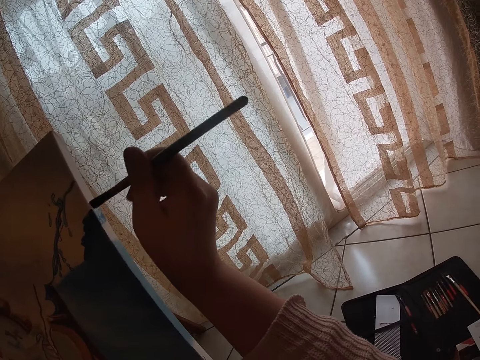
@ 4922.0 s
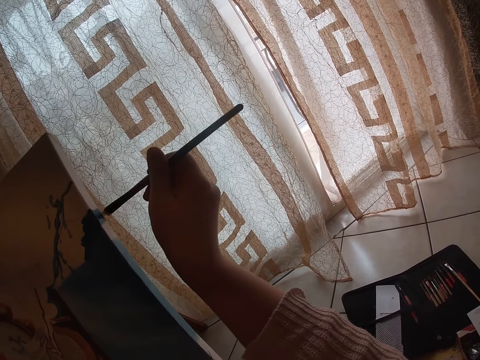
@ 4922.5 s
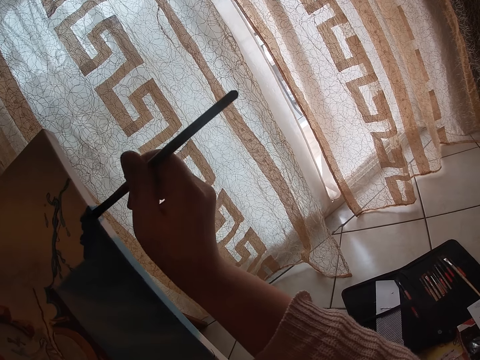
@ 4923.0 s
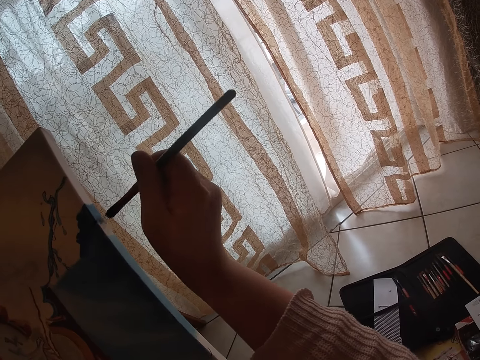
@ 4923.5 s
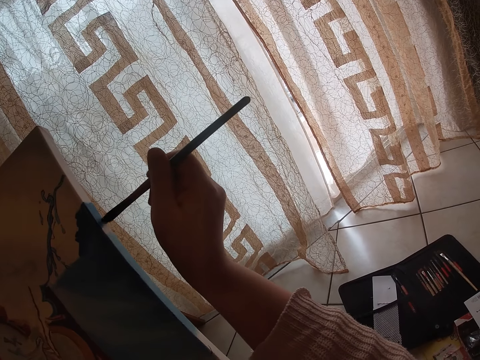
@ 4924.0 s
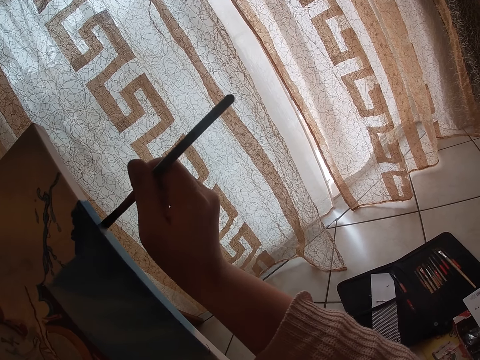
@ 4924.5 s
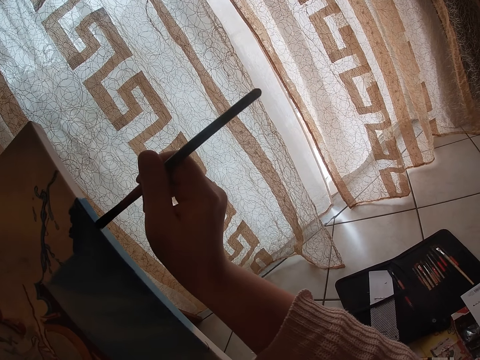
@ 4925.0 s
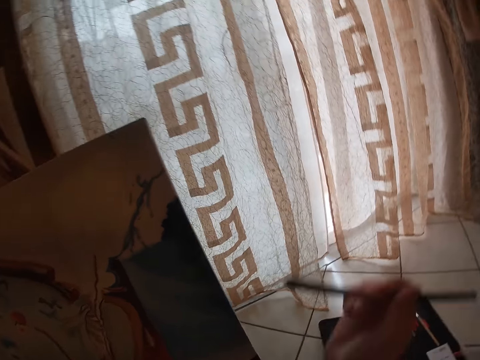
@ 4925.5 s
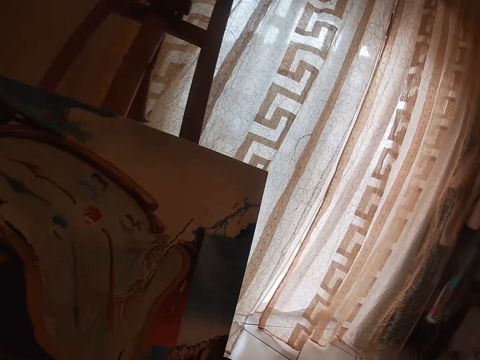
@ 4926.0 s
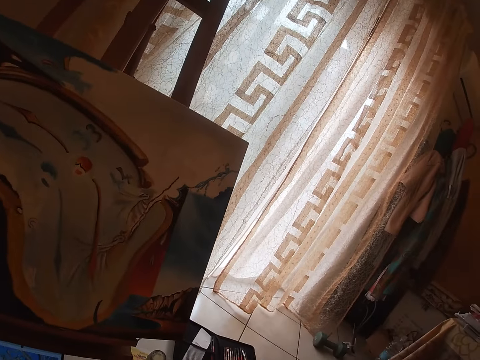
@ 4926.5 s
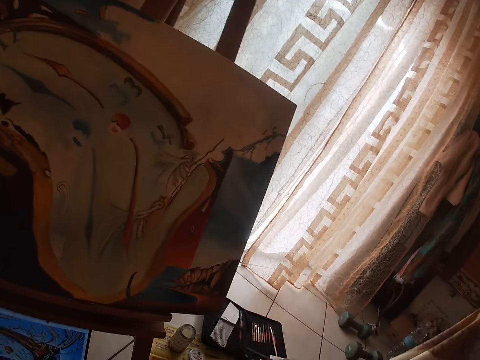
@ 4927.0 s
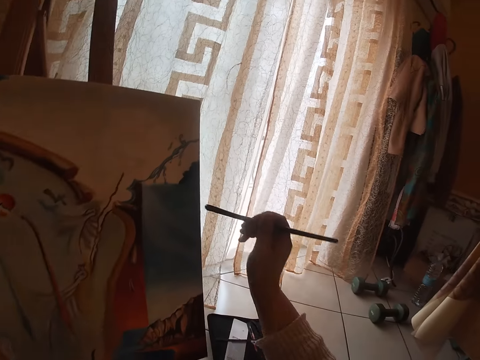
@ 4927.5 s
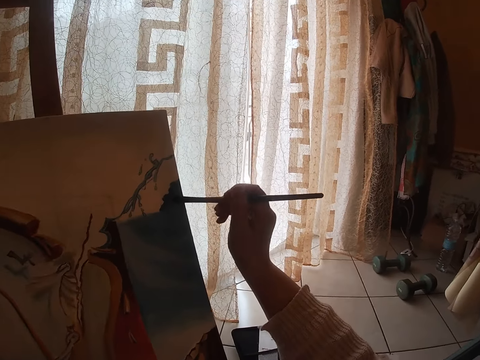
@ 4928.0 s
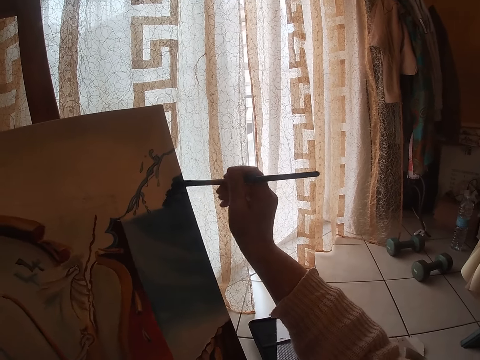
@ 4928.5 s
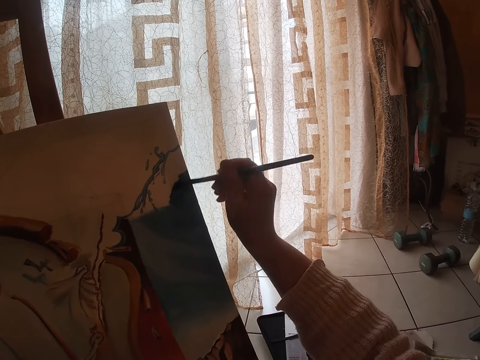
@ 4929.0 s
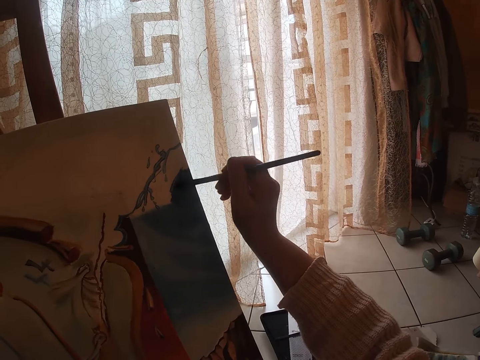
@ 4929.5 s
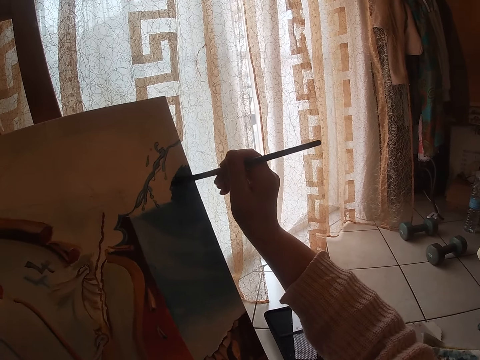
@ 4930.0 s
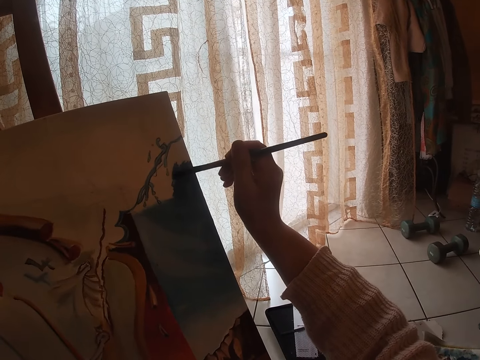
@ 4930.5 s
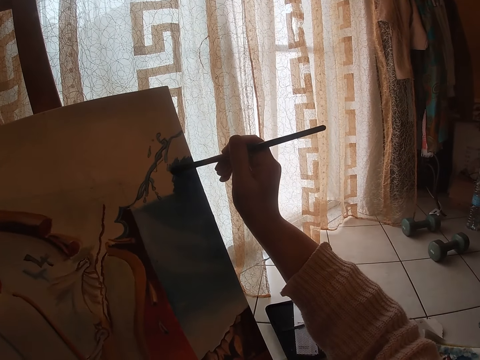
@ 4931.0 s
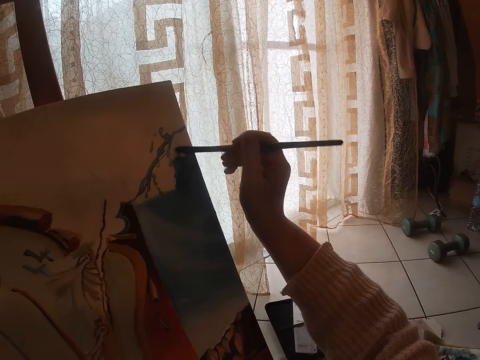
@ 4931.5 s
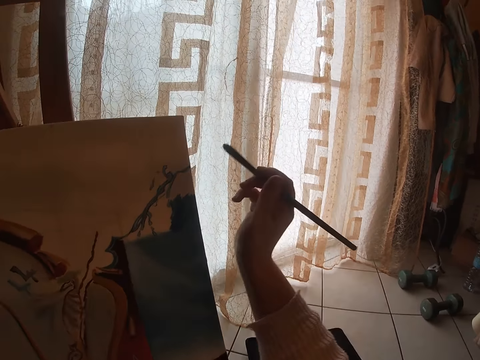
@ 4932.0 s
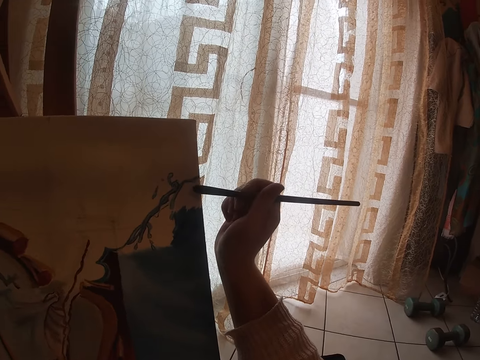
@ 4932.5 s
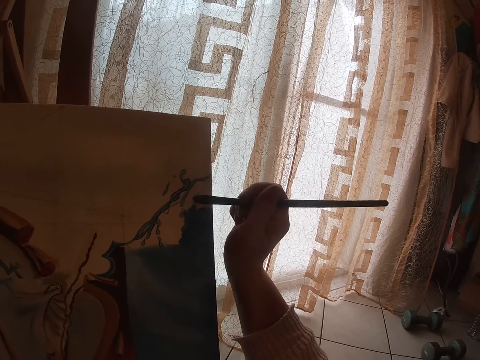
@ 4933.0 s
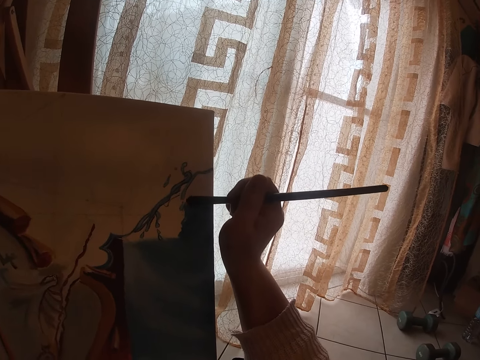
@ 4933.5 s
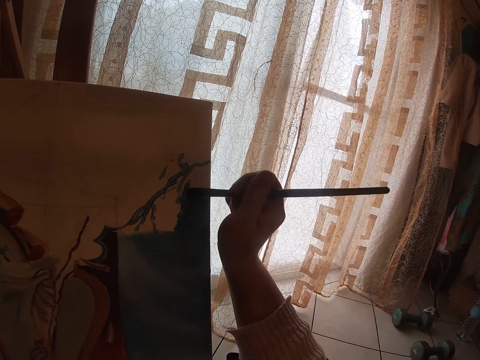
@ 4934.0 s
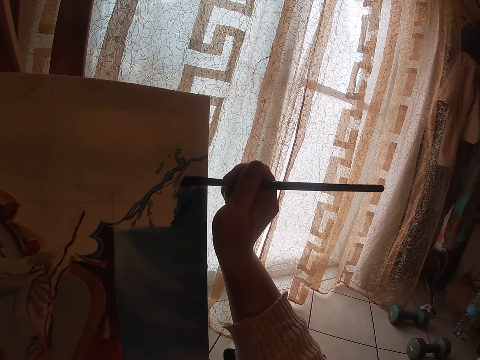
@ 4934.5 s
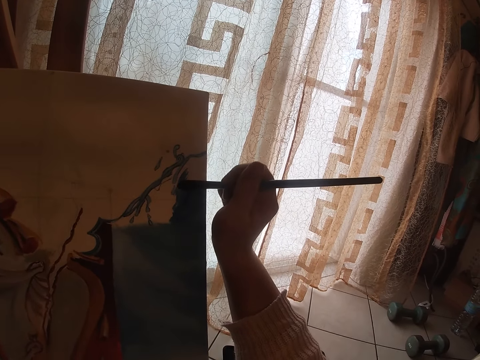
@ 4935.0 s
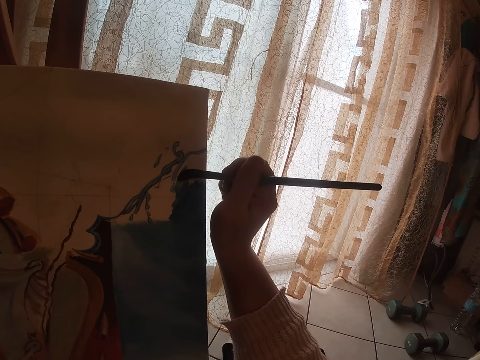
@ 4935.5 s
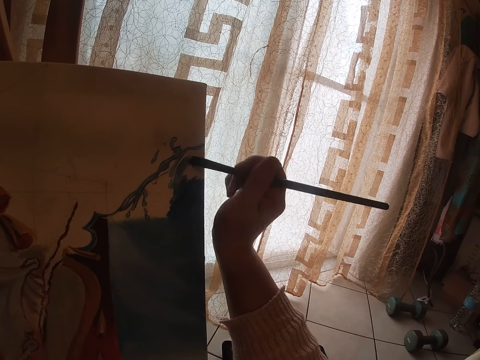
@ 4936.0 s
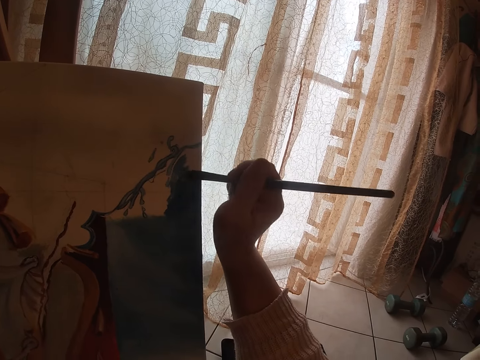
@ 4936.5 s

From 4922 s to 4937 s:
The camera wearer looks around a room. They dab the paint brush with the palette. They paint a canvas with the paint brush.

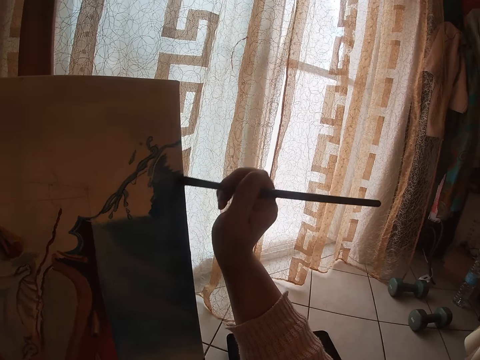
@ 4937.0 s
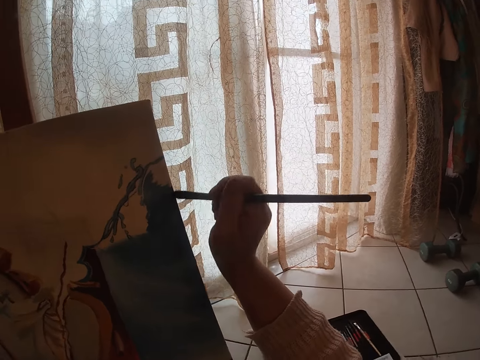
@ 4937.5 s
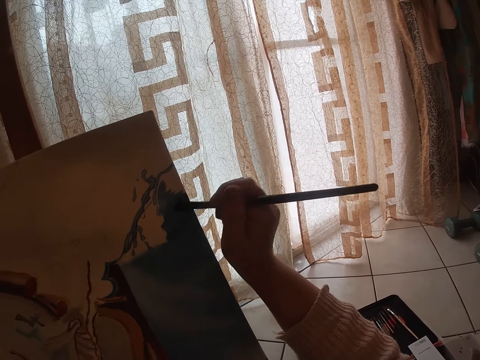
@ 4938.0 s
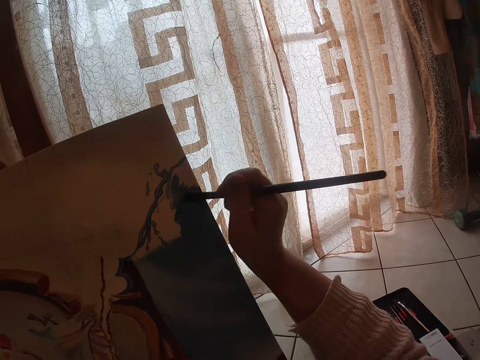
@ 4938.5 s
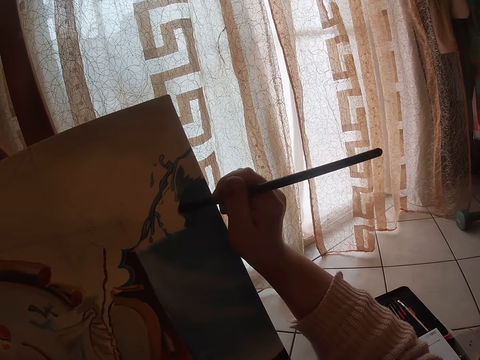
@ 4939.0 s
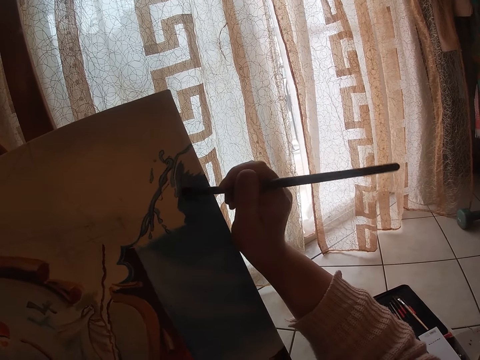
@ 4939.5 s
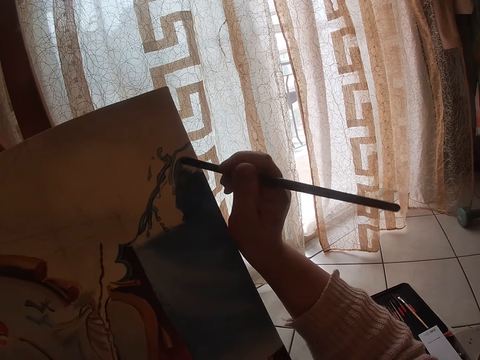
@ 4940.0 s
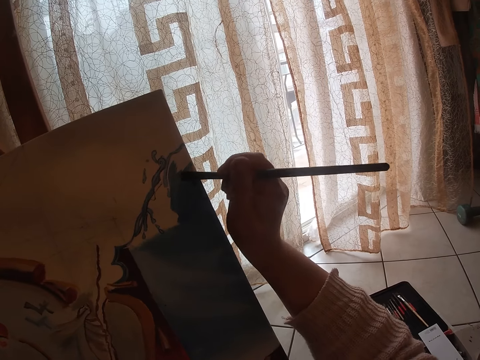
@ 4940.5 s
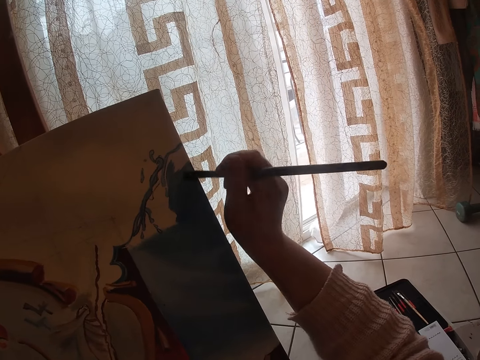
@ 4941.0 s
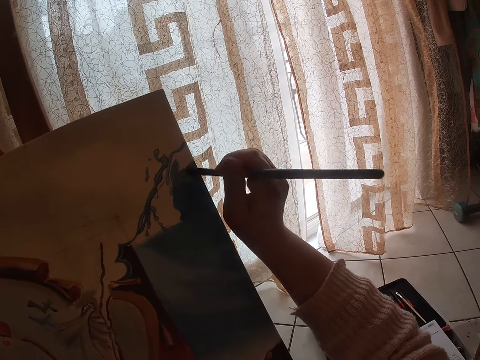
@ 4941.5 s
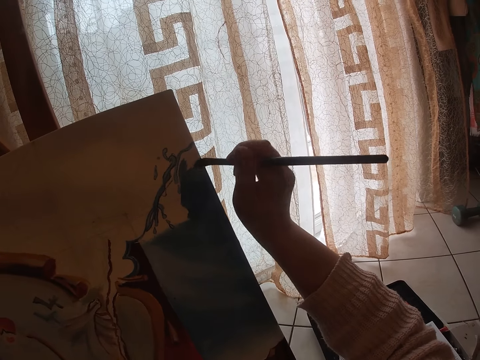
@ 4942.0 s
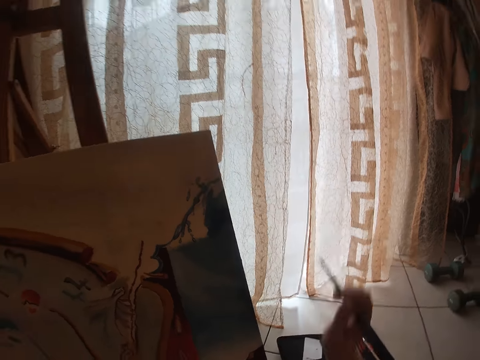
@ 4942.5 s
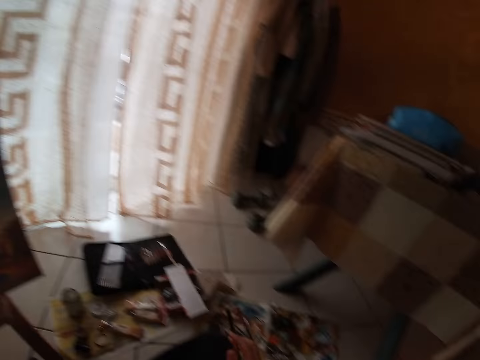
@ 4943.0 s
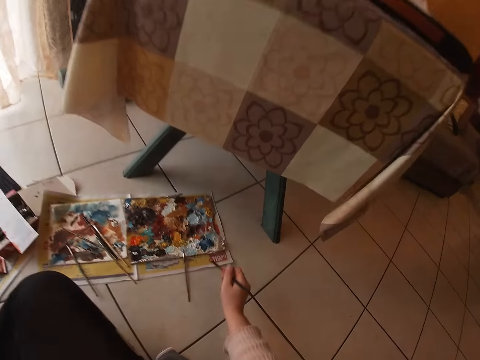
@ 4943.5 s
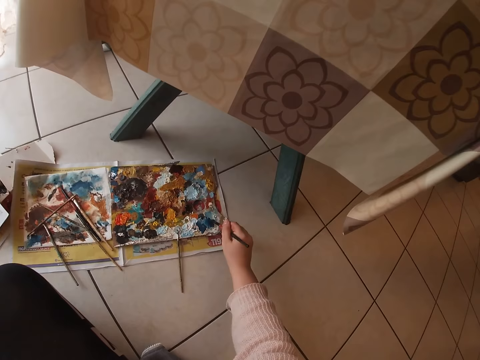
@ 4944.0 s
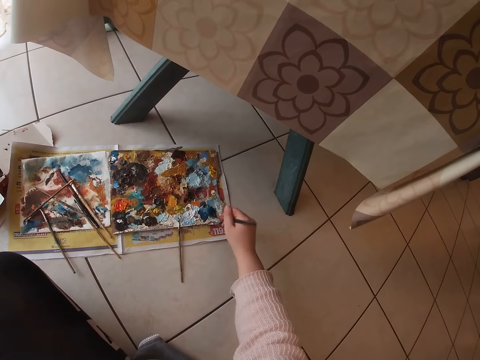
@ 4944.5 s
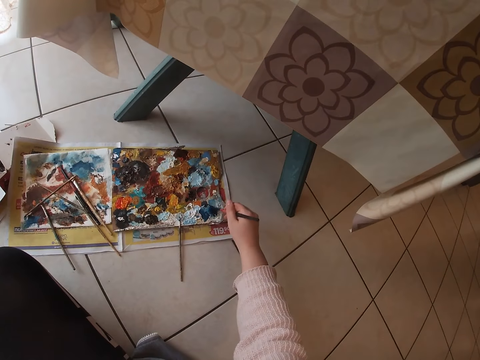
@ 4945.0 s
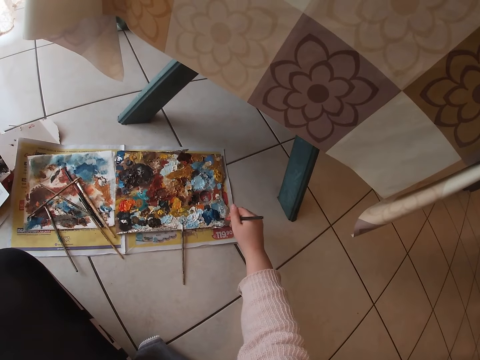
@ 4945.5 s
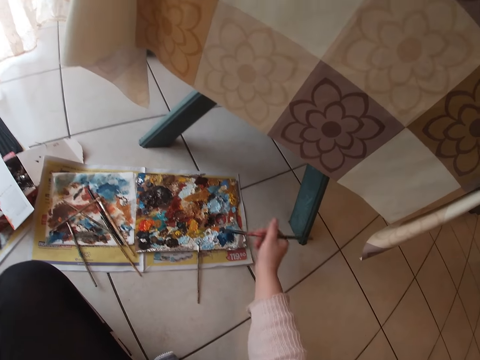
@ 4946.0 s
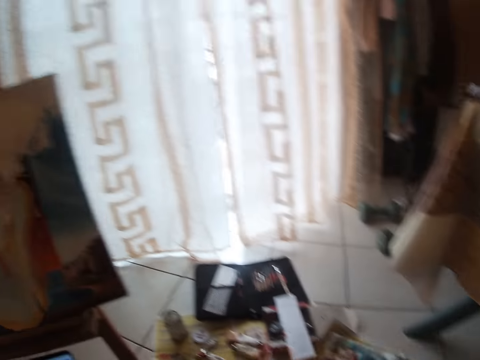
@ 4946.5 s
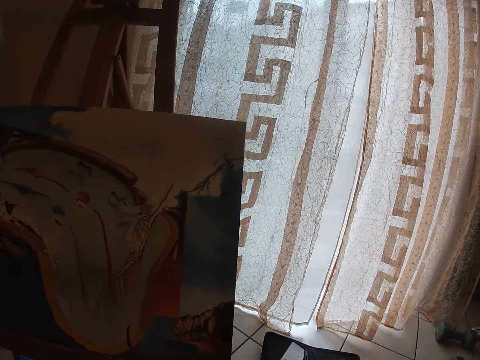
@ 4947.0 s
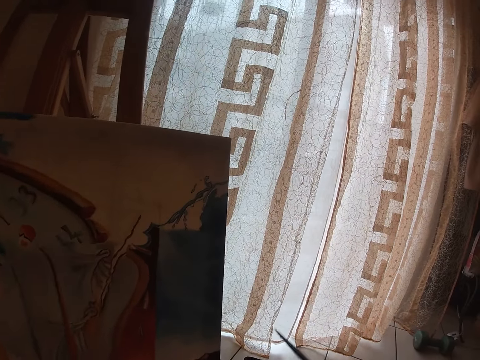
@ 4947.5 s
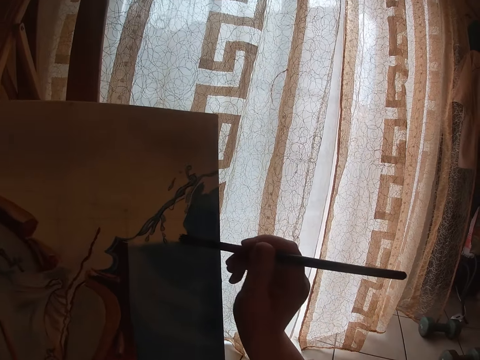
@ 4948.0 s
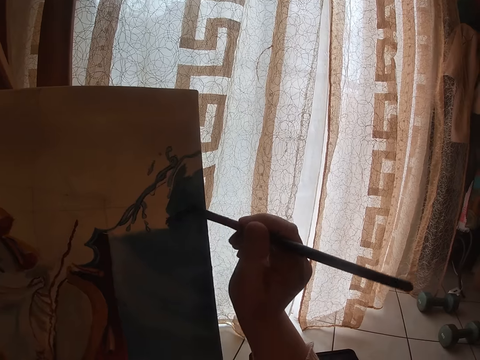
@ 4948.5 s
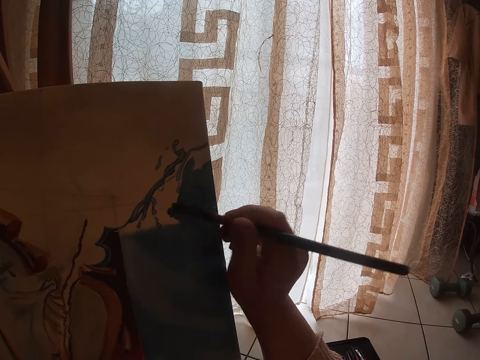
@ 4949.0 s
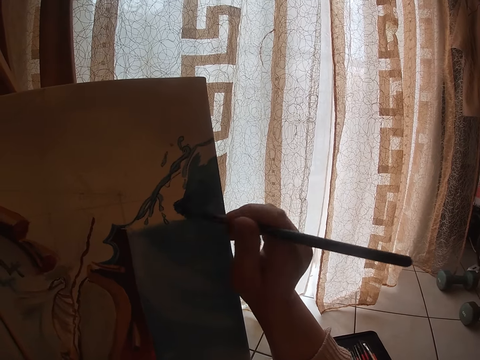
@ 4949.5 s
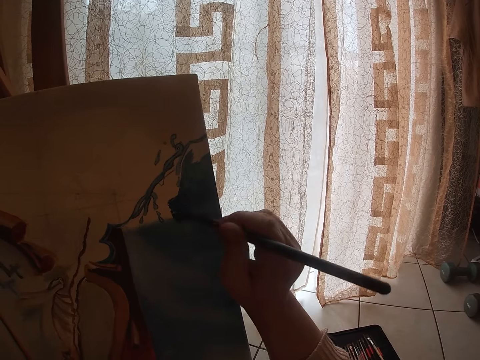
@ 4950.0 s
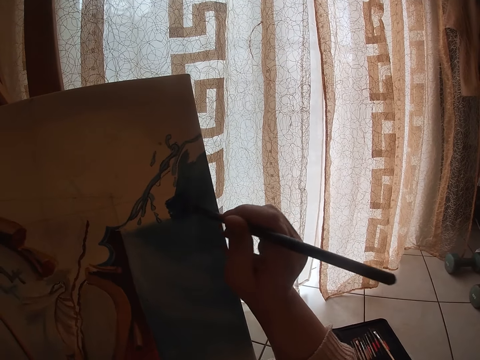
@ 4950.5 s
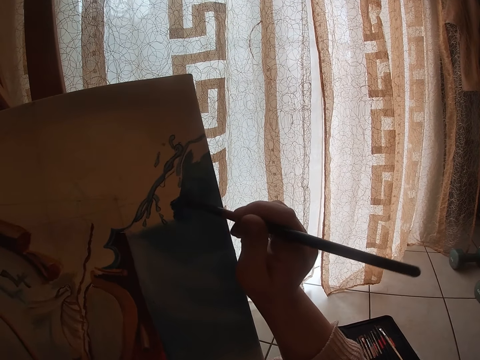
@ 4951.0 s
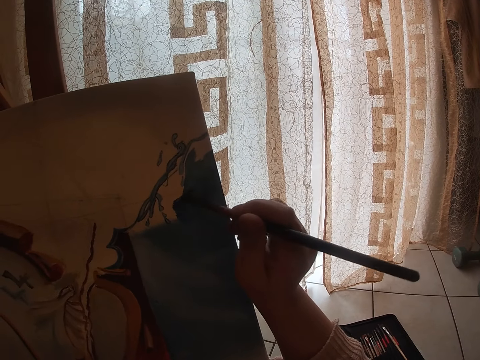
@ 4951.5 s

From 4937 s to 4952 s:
The camera wearer scoops paint from a paint palette with a paint brush. They dab the paint brush with the palette. They paint a canvas with the paint brush.
